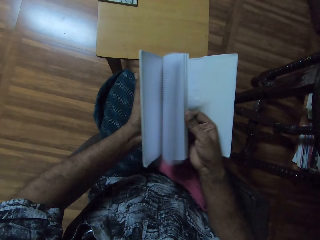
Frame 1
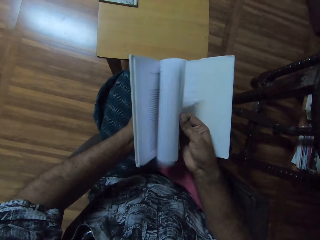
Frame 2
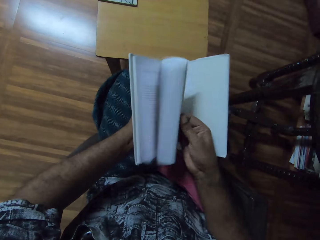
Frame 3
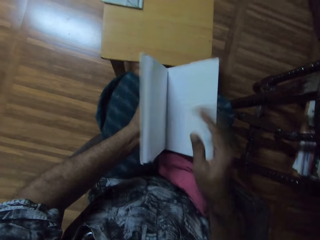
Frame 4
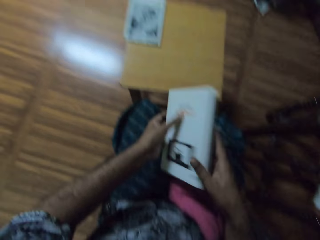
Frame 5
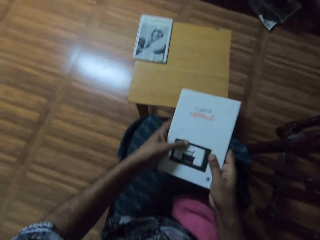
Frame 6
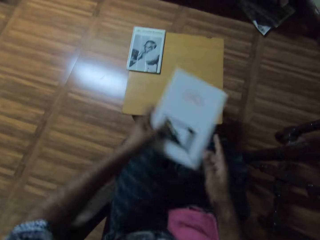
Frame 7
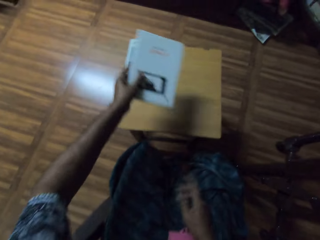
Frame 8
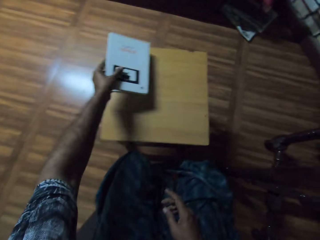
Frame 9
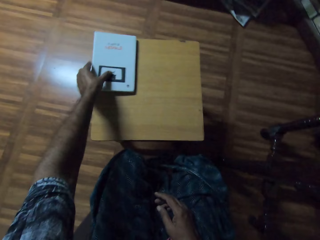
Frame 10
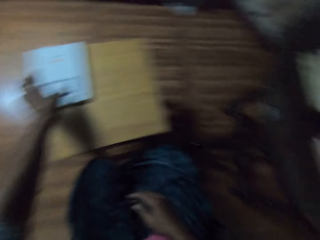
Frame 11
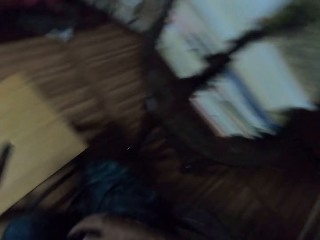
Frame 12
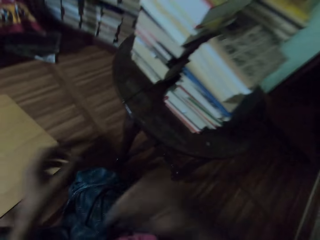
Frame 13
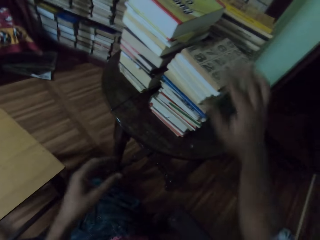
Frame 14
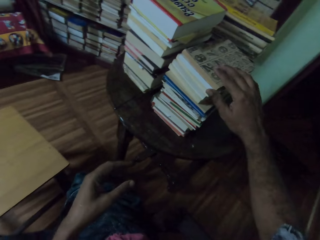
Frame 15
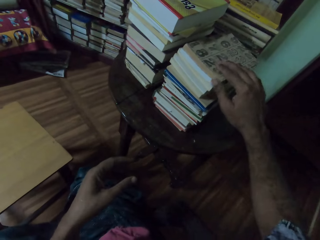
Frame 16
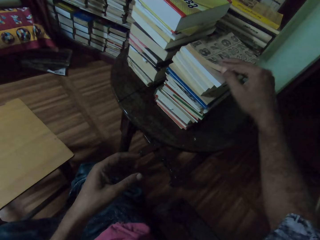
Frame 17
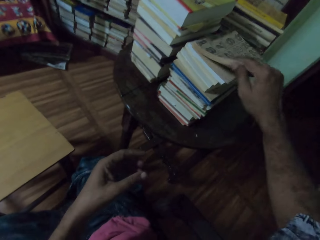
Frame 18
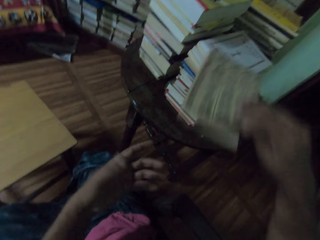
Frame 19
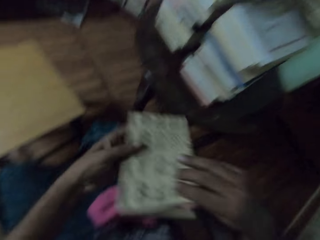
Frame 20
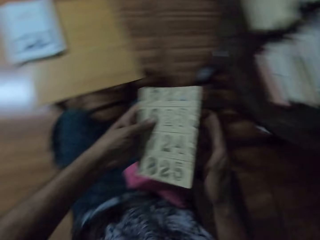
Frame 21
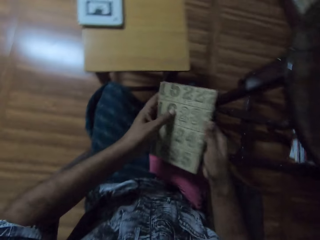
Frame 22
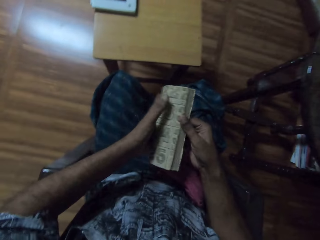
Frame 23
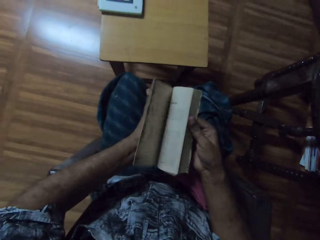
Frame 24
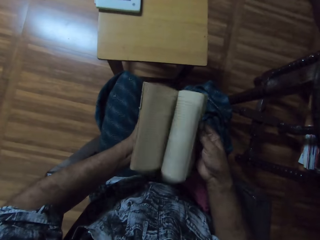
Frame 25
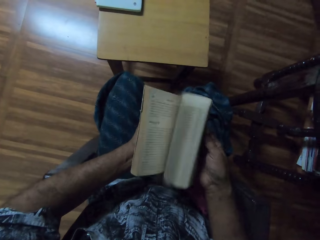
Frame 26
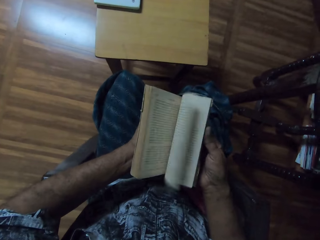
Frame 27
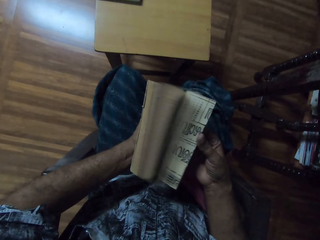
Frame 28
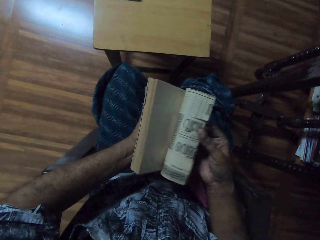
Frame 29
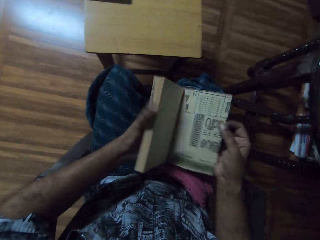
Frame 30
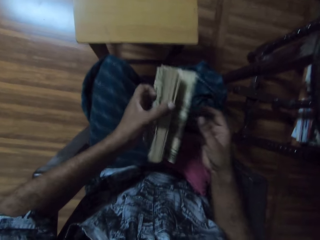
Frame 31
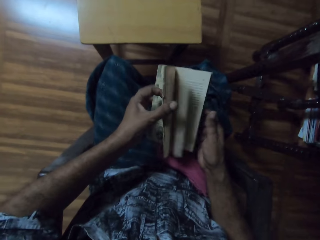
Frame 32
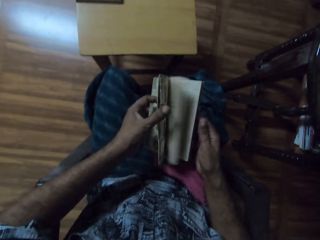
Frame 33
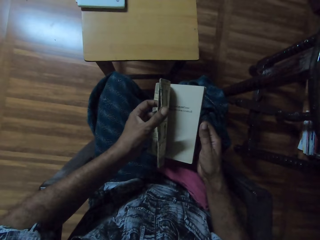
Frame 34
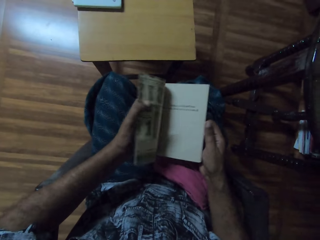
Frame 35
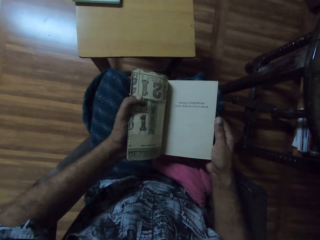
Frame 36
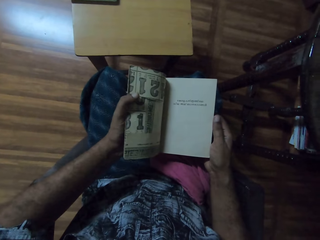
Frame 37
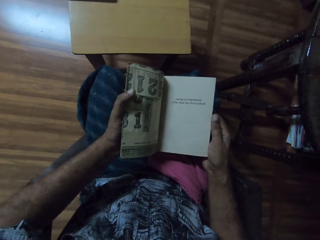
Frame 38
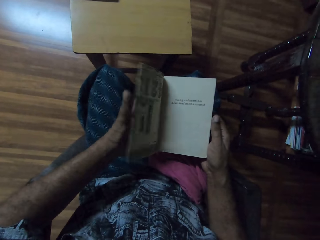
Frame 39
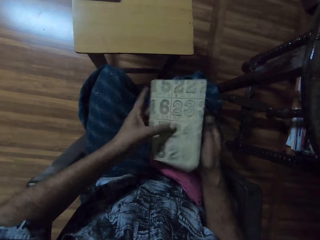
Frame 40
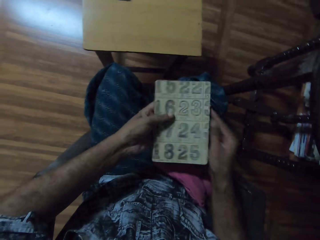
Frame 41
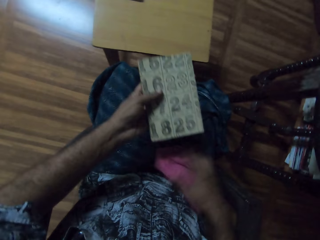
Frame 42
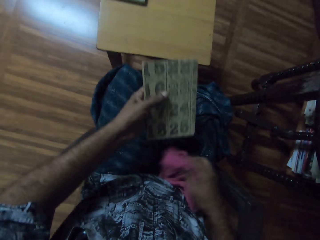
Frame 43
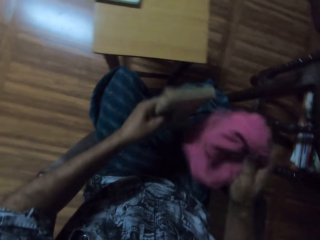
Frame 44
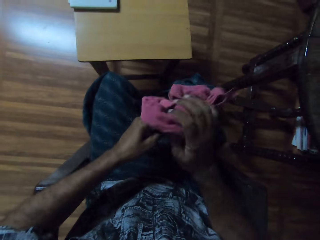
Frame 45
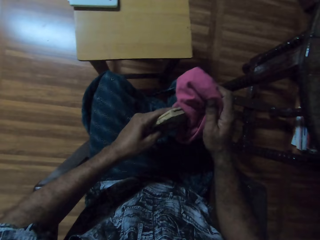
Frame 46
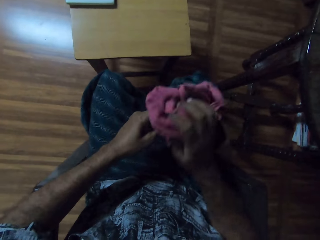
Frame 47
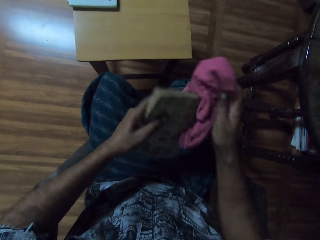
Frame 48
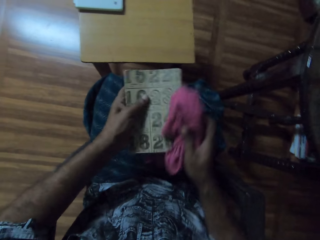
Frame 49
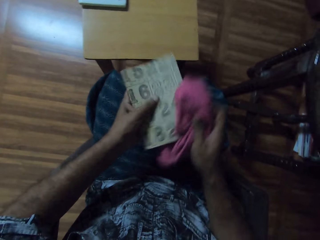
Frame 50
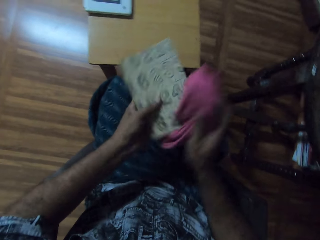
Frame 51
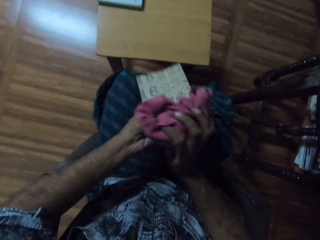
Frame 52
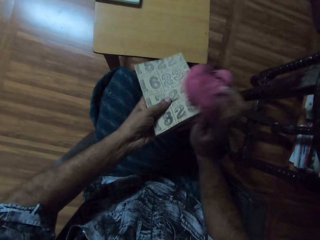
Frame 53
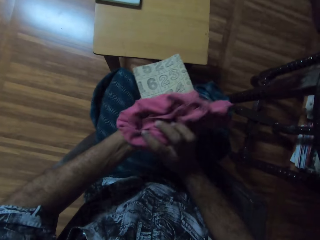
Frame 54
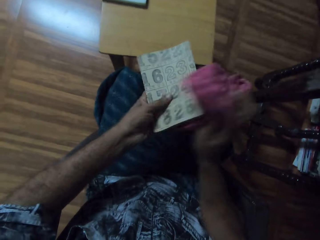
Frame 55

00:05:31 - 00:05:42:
The camera wearer flips the pages of the book with his right hand. He closes the book with his left hand. He drops the book on the book on the stool with his left hand. He picks a book from the pile of books with his right hand. He passes the book in his right hand to his left hand. He flips the pages of the book with his right hand. He flips the pages of the book with his left hand. He closes the front cover of the book with his left hand. He picks the cloth from his wrapper with his right hand. He cleans the book in his left hand with the cloth in his right hand.

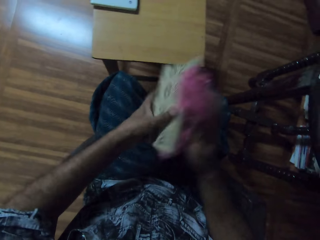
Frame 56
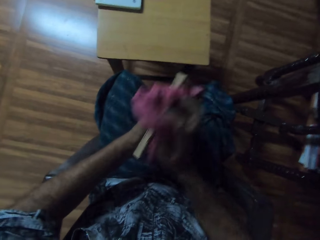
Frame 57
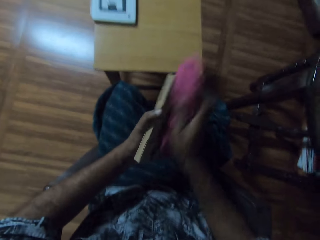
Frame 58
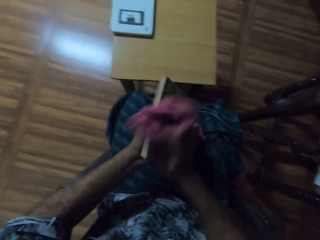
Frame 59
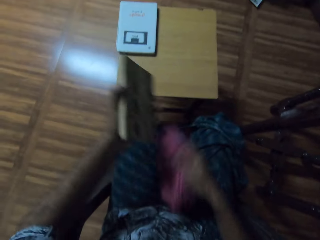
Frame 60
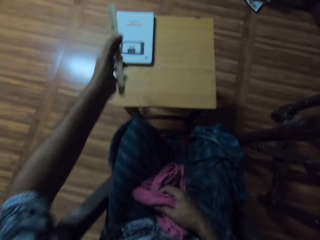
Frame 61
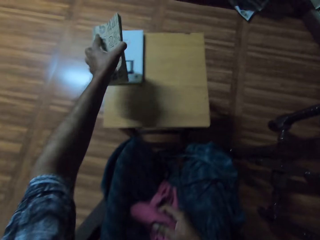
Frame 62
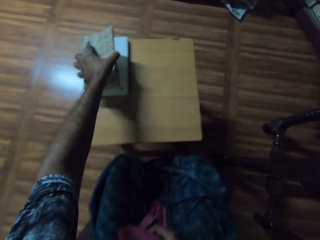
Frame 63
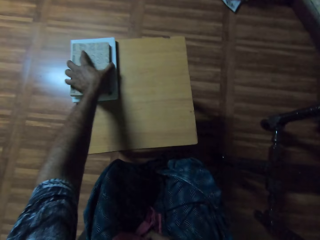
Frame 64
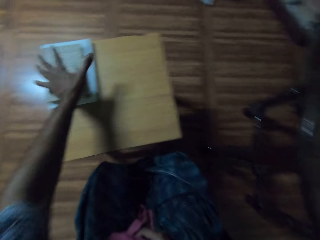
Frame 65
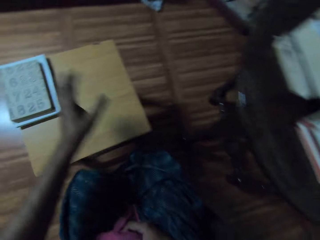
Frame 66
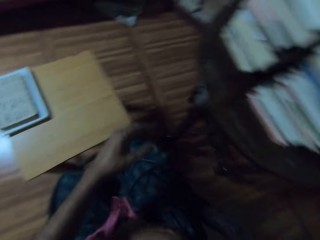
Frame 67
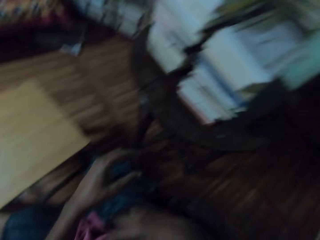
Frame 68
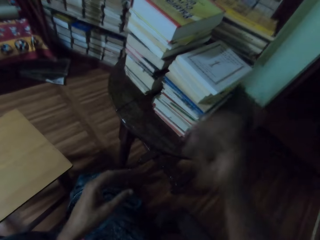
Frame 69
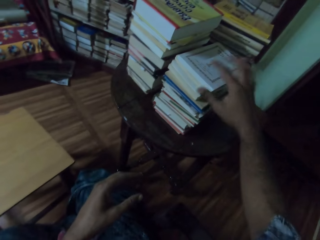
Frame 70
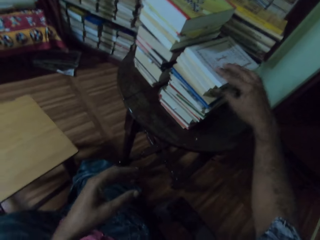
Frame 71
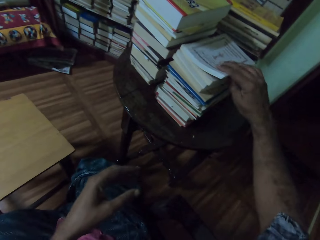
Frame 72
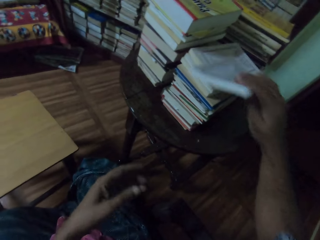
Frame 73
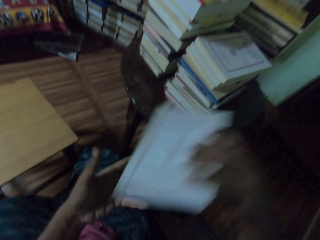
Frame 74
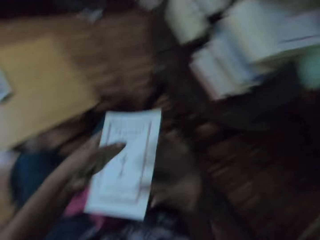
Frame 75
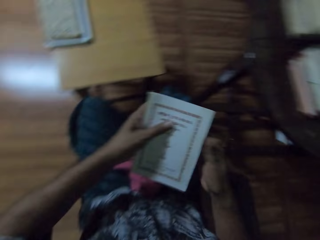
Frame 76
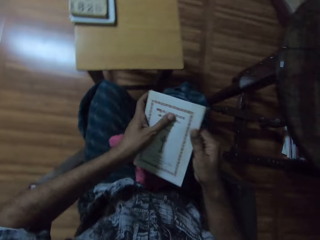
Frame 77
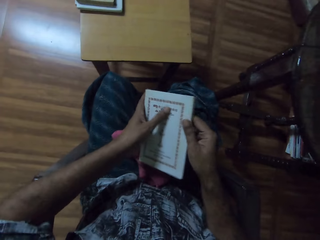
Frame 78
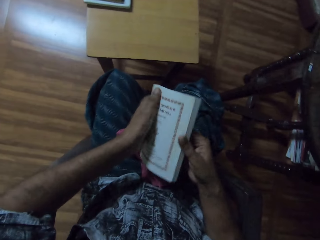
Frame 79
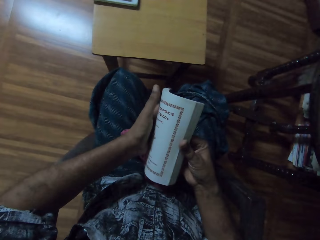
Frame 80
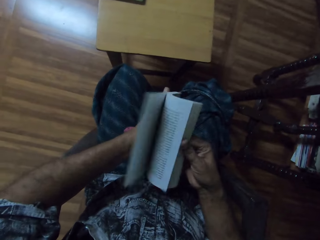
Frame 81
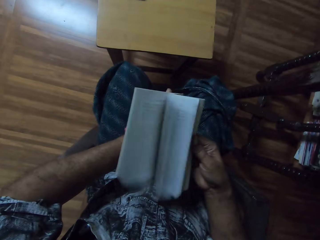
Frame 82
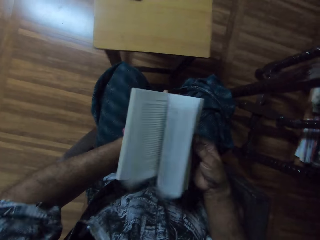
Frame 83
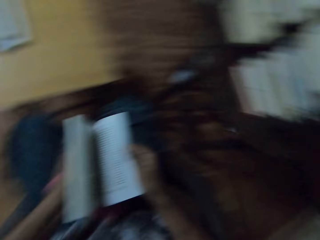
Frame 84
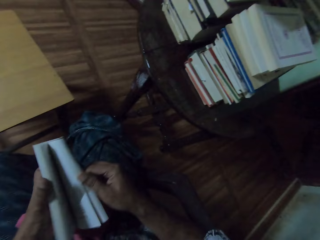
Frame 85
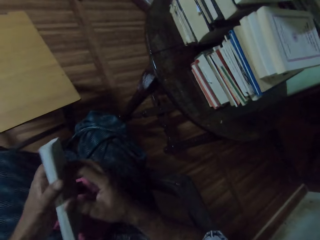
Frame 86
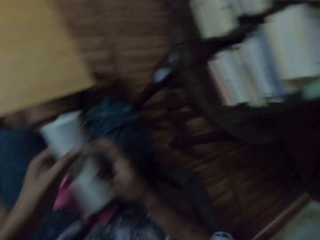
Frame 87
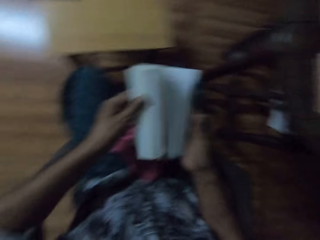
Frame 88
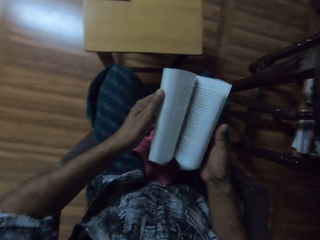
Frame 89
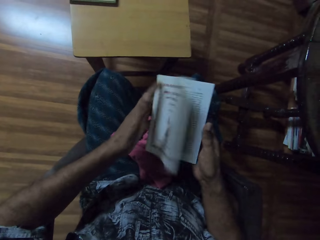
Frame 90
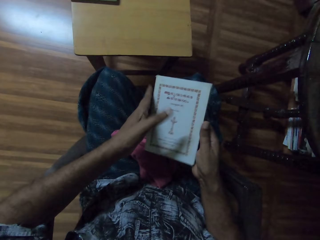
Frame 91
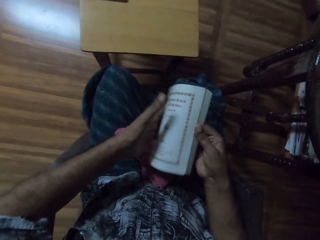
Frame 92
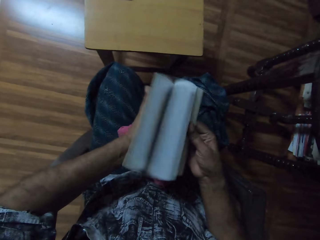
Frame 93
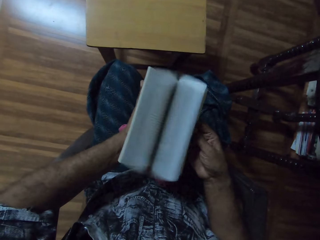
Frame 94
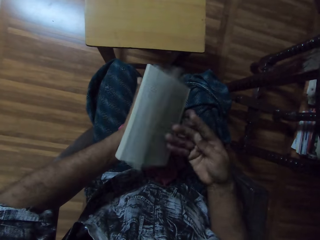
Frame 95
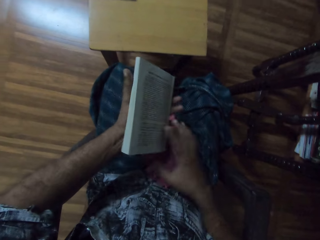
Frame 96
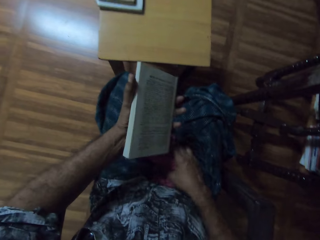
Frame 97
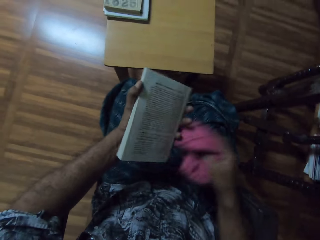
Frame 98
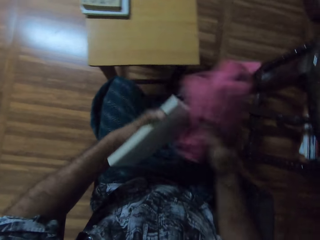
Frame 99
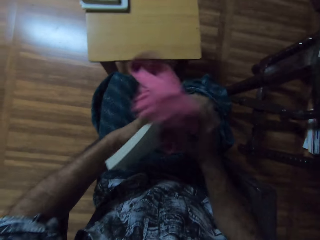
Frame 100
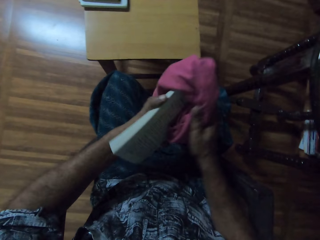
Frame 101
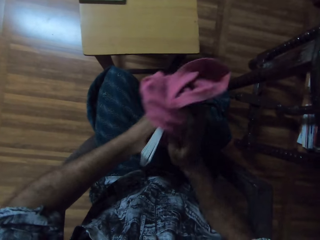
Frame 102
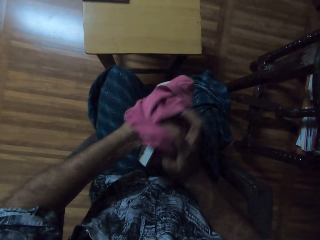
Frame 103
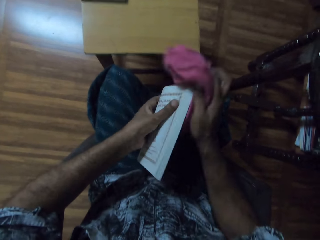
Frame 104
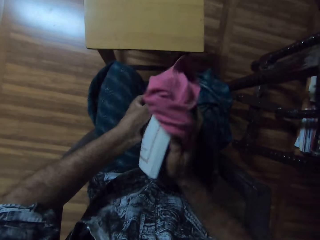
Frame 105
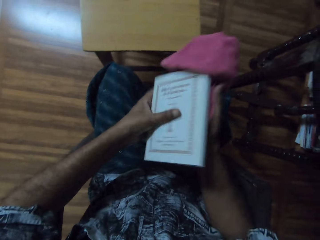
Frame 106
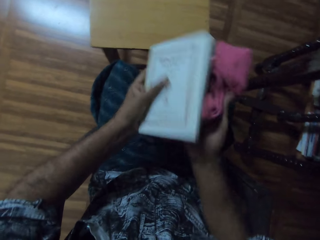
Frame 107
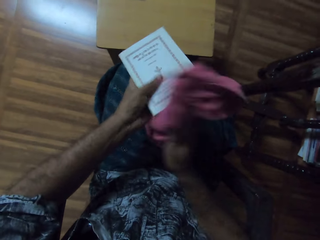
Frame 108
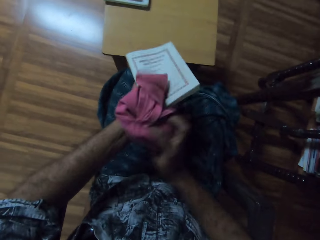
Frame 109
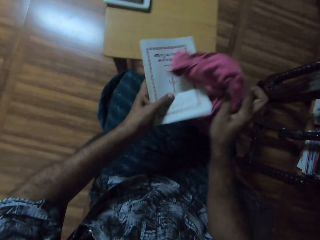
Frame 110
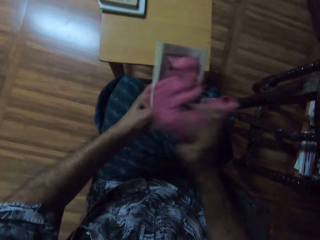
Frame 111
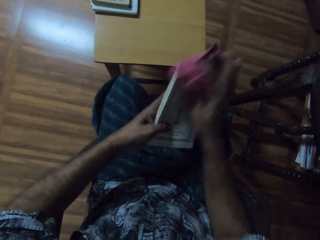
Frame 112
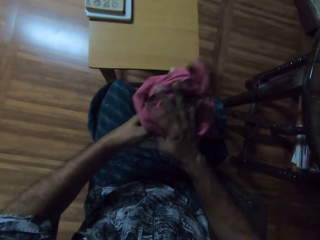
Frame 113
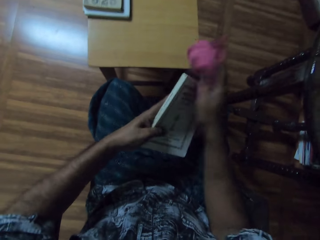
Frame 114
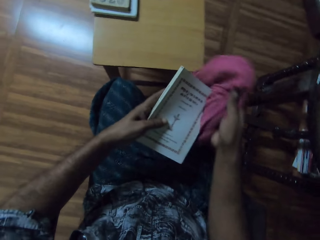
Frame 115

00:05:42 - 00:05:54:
The camera wearer drops the cloth on his wrapper with his right hand. He drops the book on the books on the stool with his left hand. He picks a book from the pile of books with his right hand. He passes the book in his right hand to his left hand. He flips the pages of the book with his hands. He picks the cloth from his wrapper with his right hand. He cleans the book in his left hand with the cloth in his right hand.
